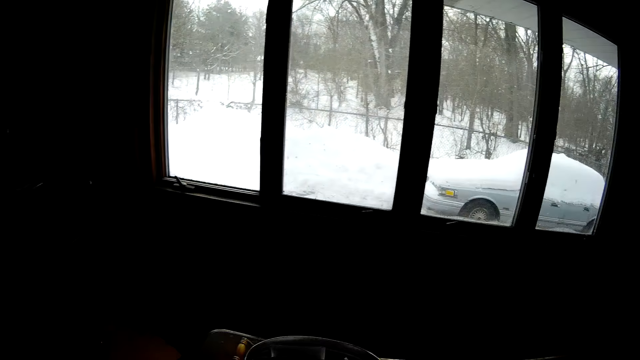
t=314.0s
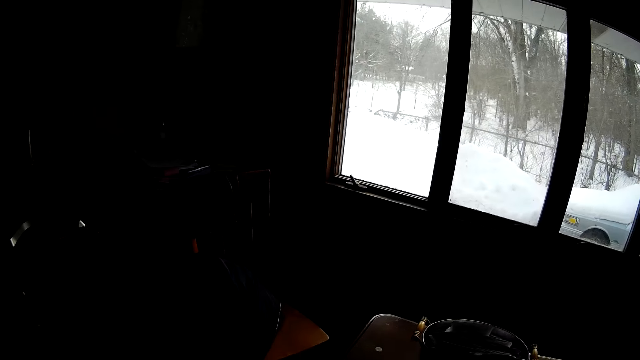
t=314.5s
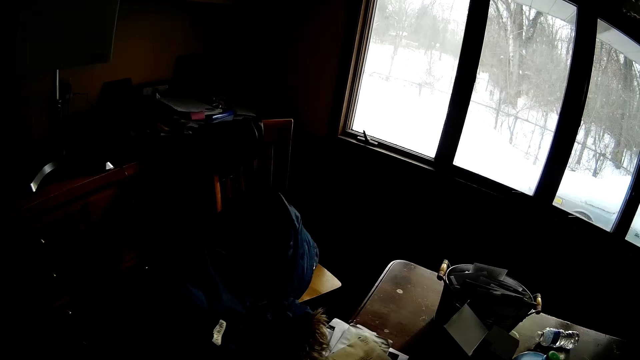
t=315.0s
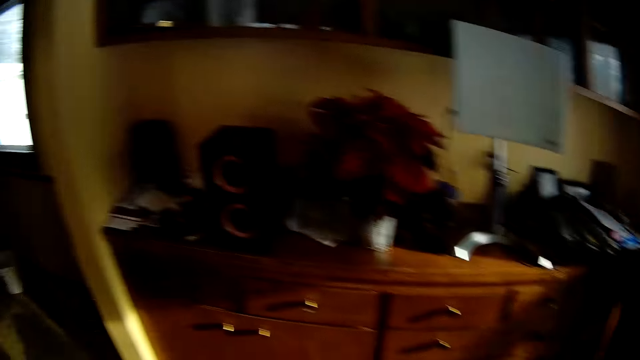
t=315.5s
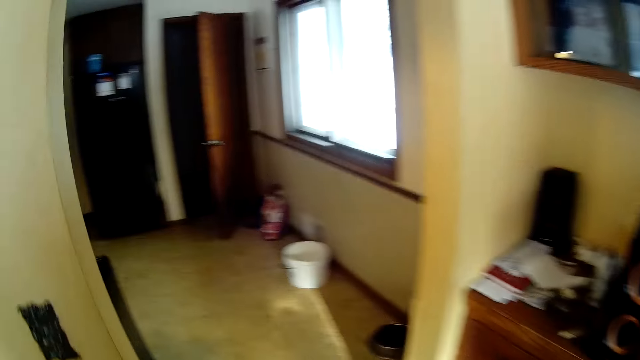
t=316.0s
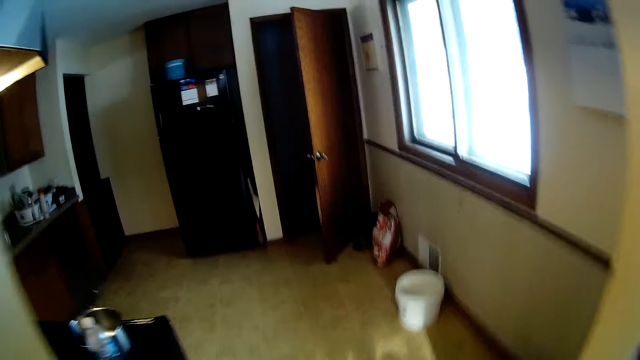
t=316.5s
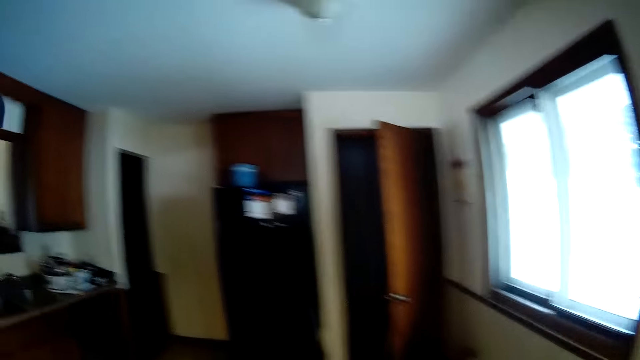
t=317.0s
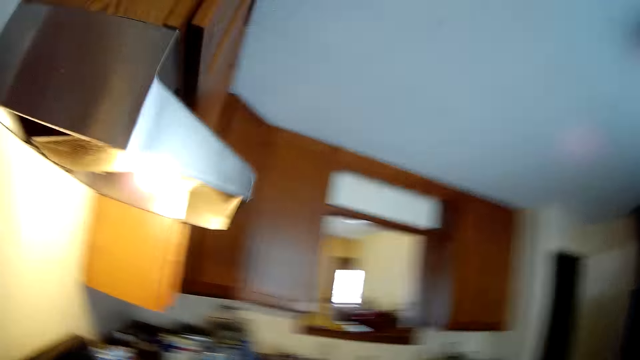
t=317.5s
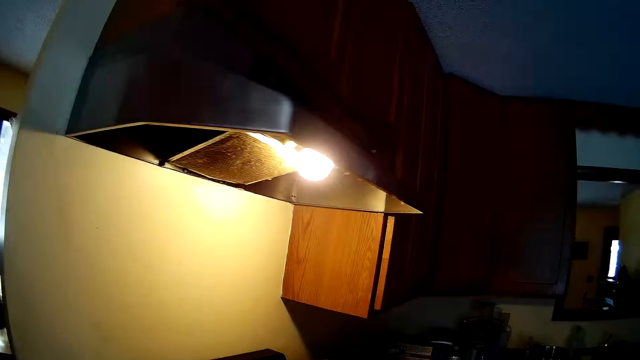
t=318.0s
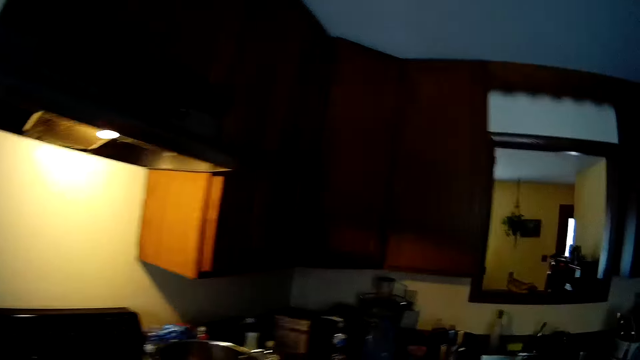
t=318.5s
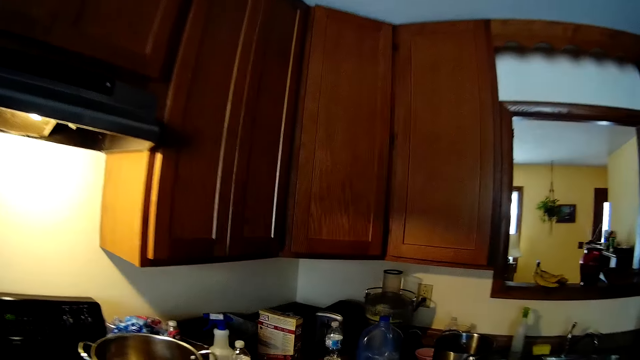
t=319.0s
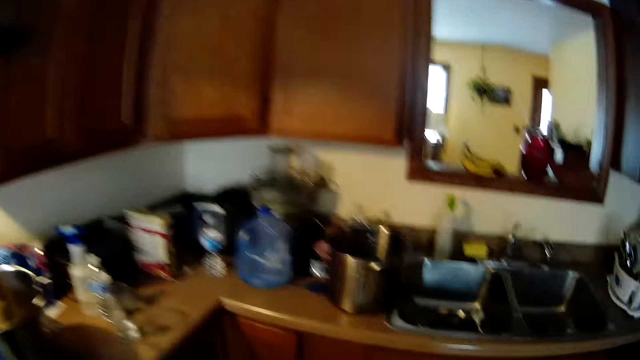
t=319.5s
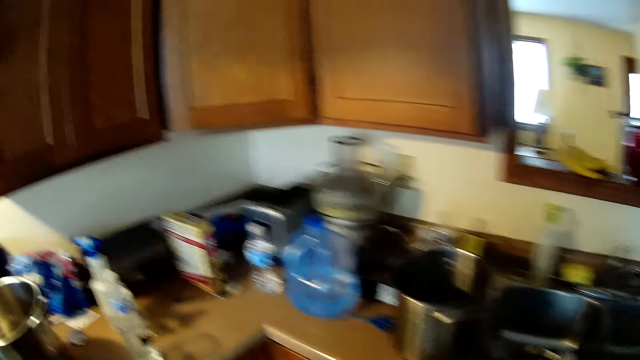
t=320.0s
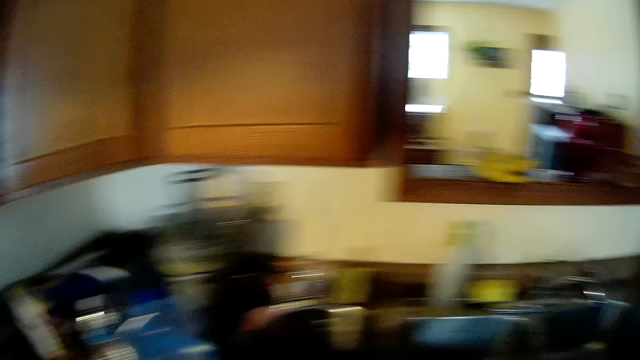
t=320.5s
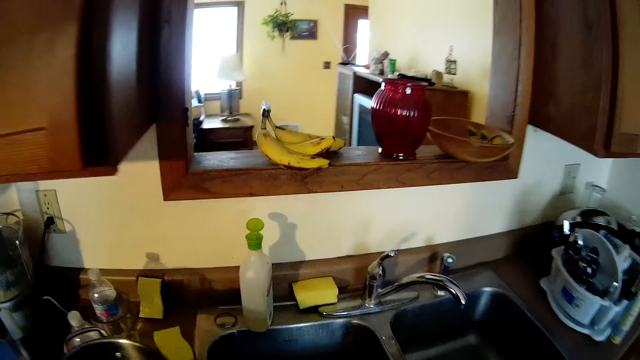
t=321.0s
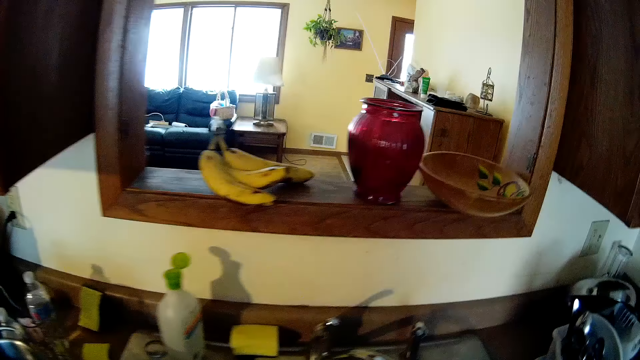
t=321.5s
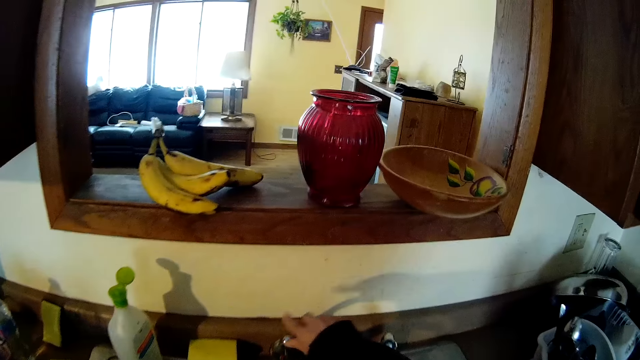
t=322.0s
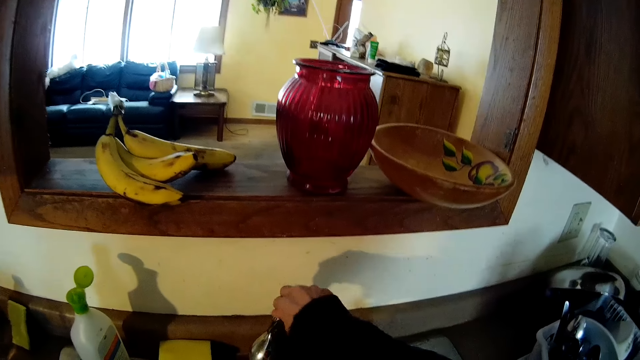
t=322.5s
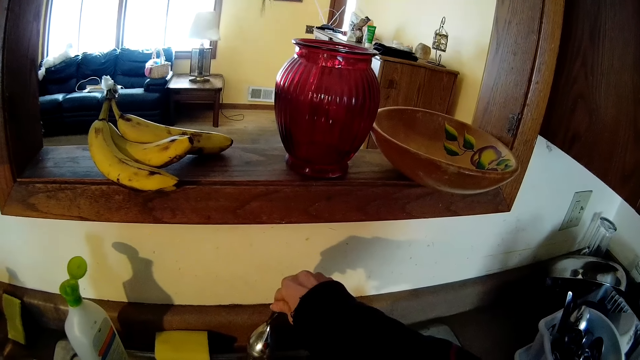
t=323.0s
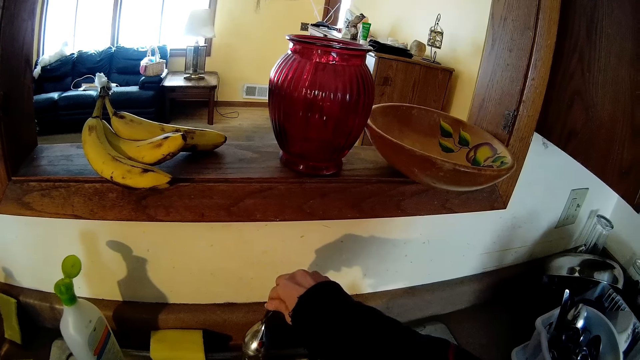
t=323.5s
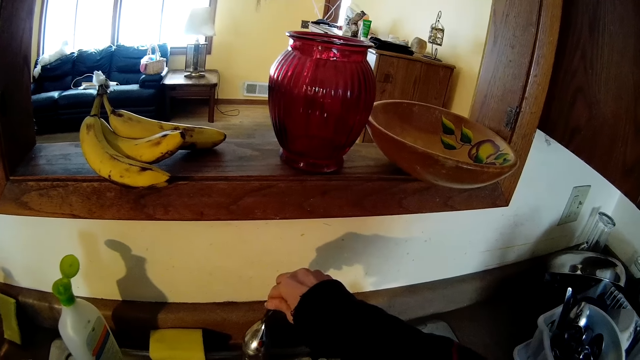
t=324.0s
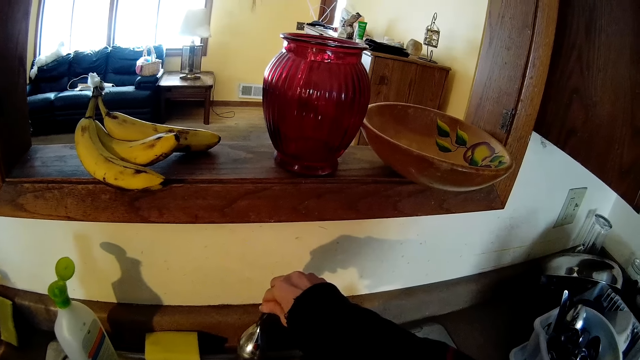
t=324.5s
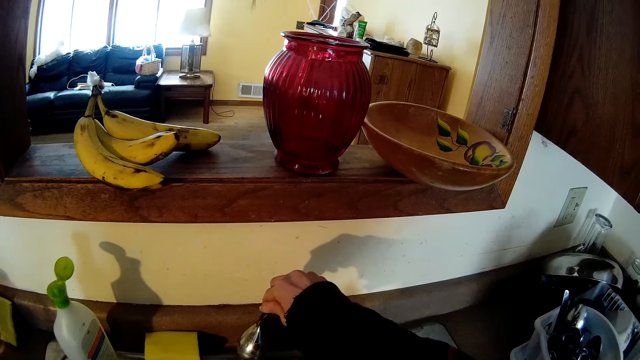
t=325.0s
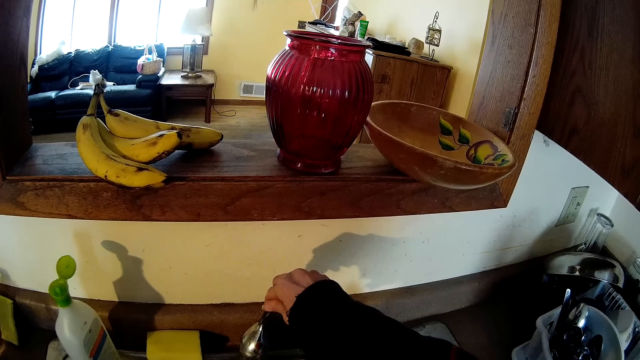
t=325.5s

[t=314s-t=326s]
The camera wearer looks through the window. She moves around the kitchen. She touches a tap with her right hand. She opens the tap.

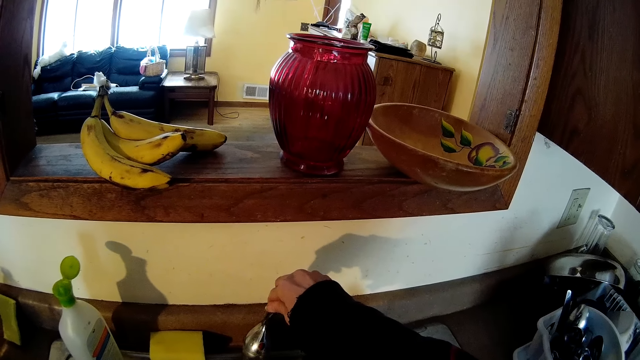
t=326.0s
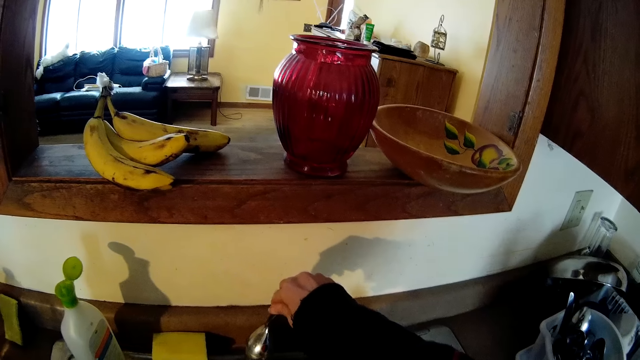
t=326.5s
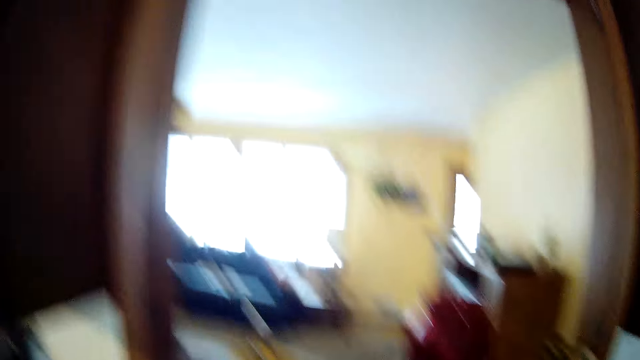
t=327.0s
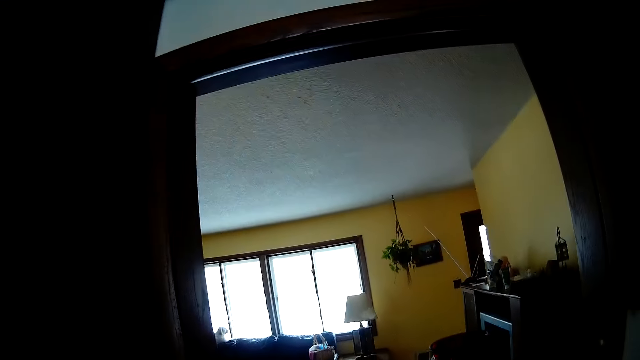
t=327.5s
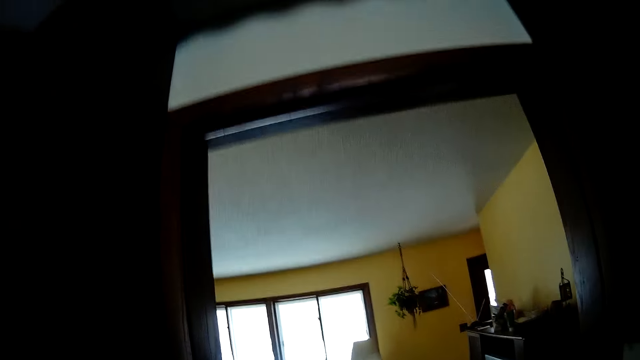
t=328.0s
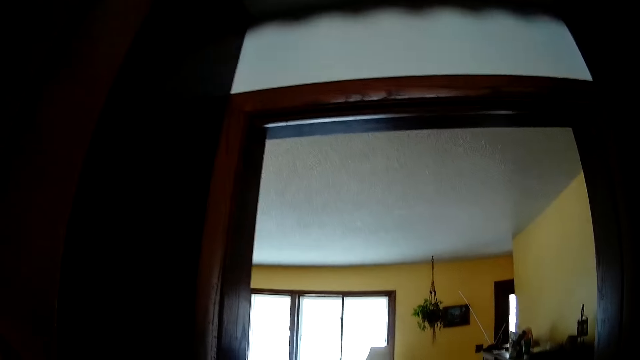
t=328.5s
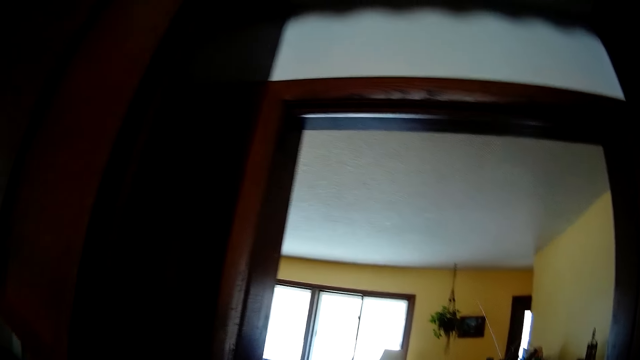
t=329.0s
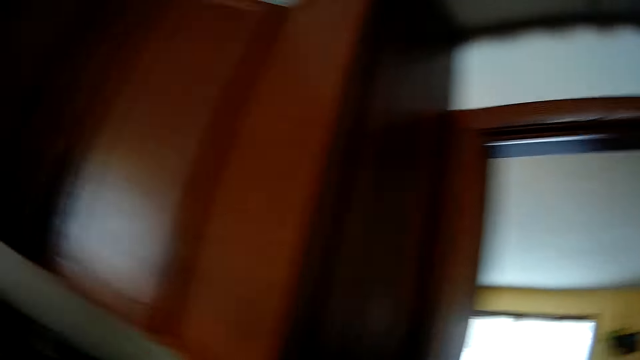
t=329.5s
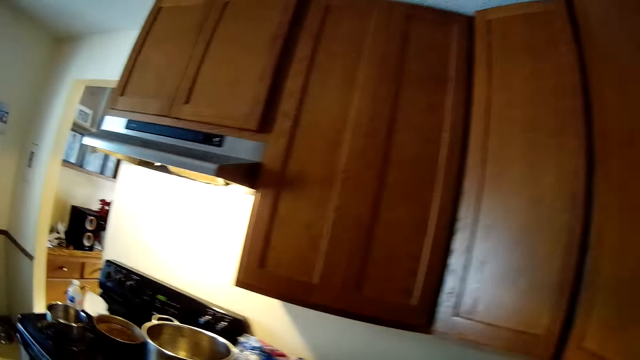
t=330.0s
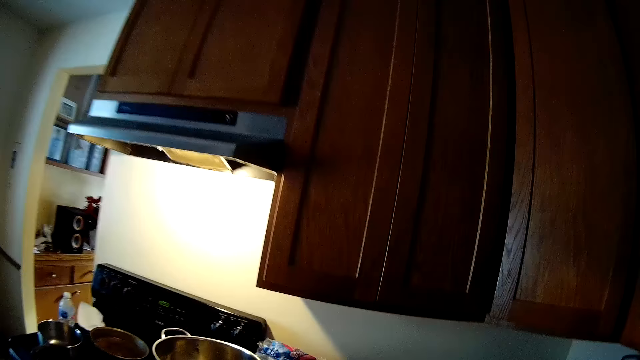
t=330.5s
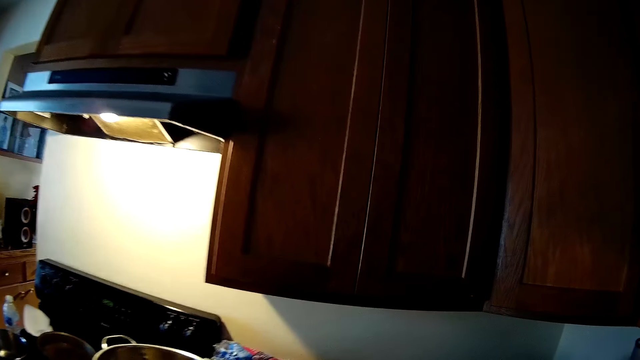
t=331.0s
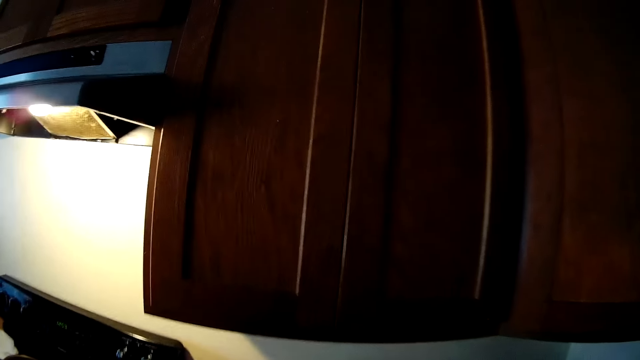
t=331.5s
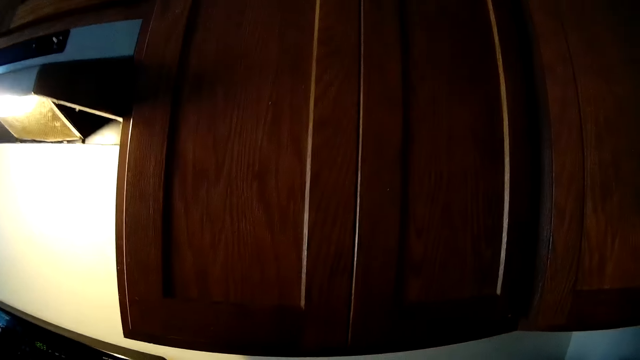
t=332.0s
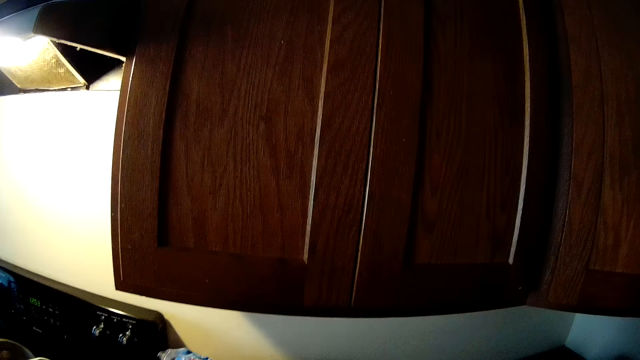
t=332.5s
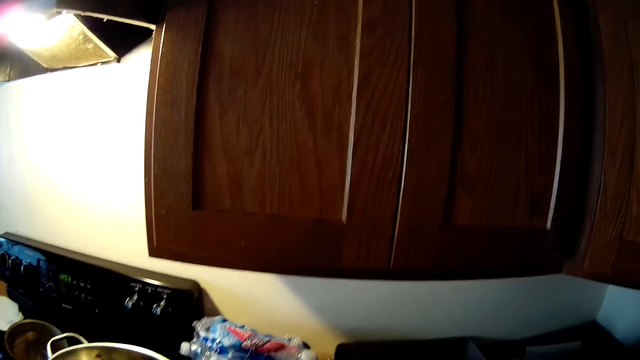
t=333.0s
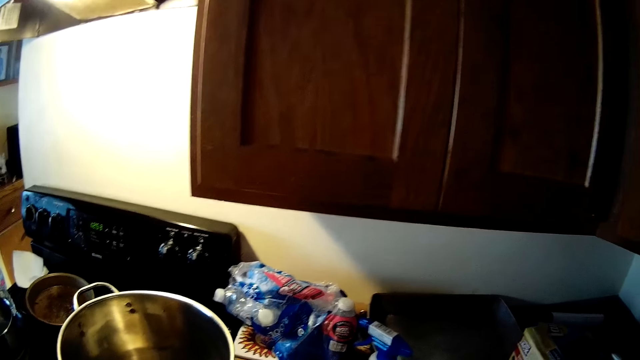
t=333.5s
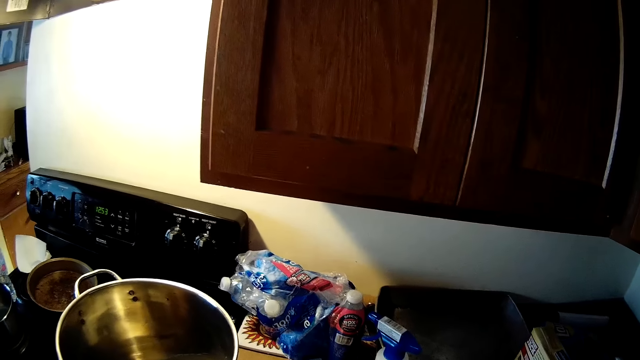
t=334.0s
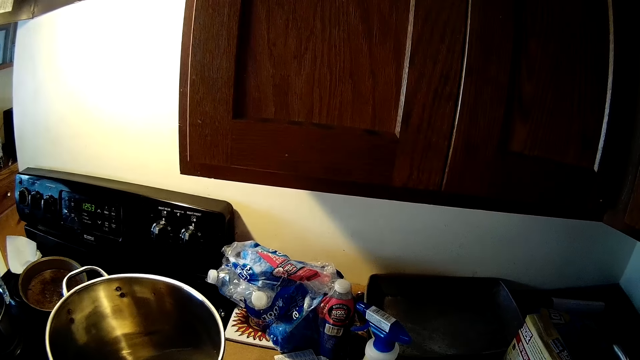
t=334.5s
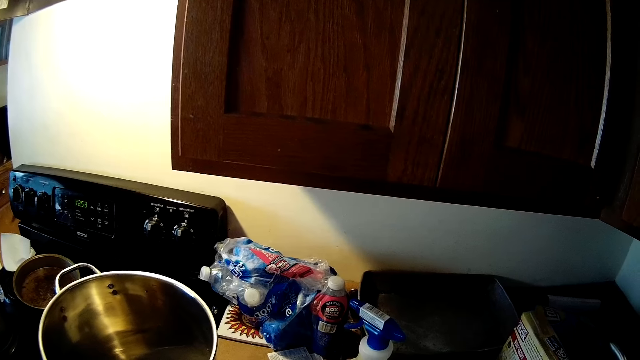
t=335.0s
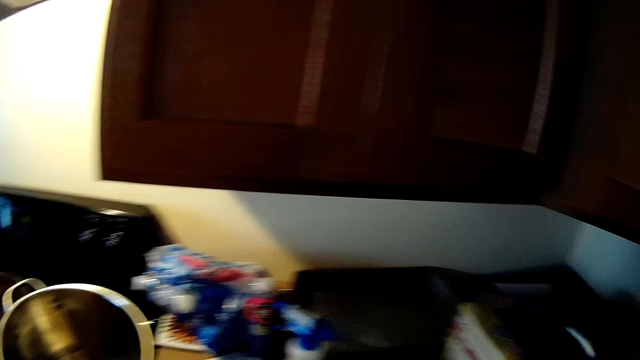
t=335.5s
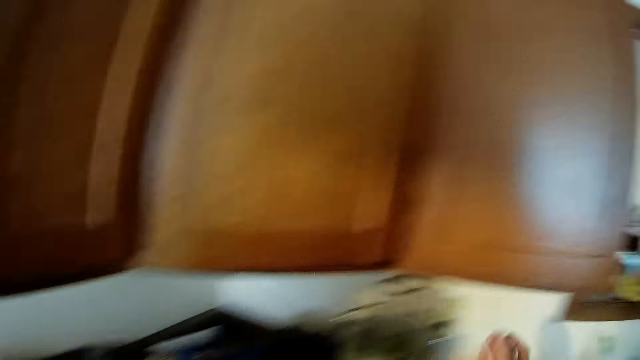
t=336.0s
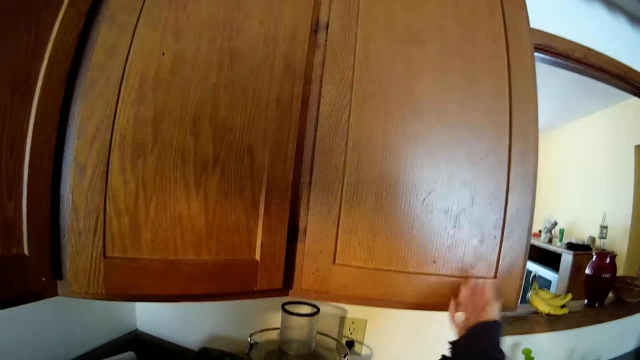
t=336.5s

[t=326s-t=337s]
The camera wearer removes her right hand from the tap. She moves towards the stove.
